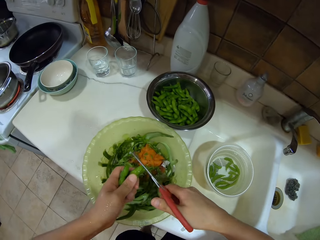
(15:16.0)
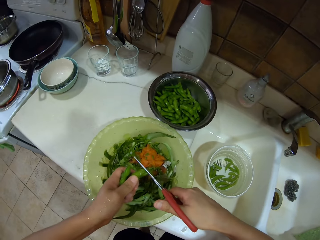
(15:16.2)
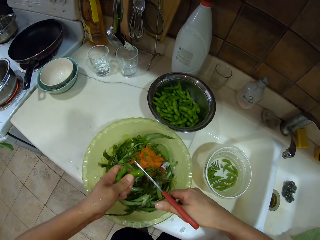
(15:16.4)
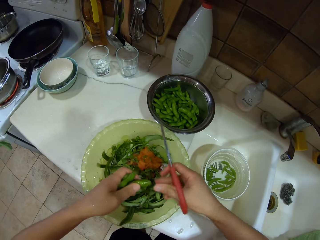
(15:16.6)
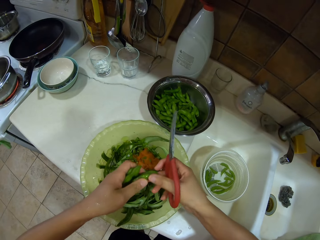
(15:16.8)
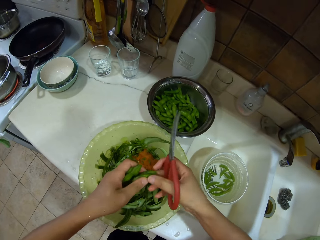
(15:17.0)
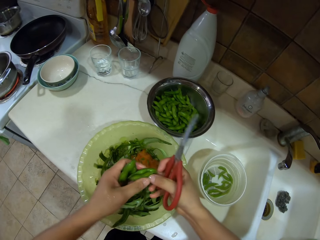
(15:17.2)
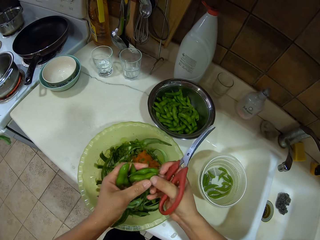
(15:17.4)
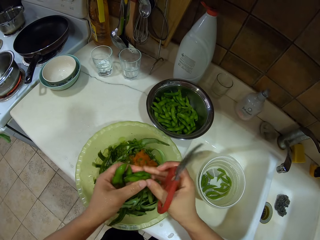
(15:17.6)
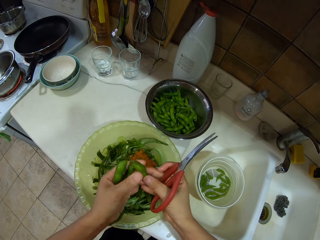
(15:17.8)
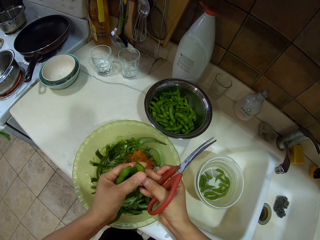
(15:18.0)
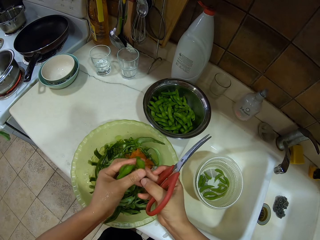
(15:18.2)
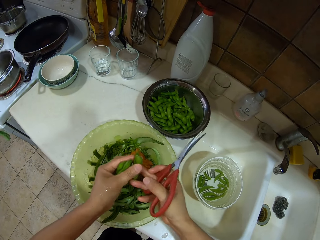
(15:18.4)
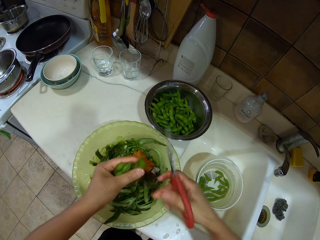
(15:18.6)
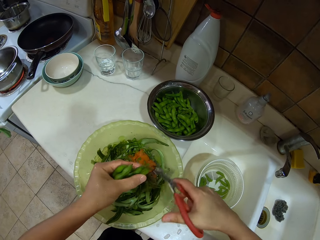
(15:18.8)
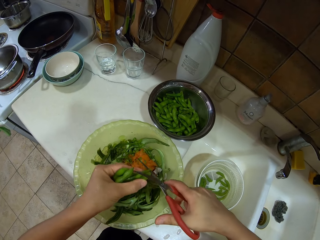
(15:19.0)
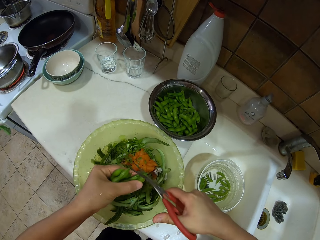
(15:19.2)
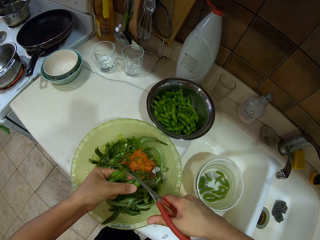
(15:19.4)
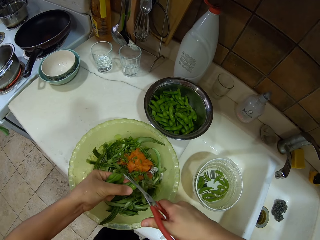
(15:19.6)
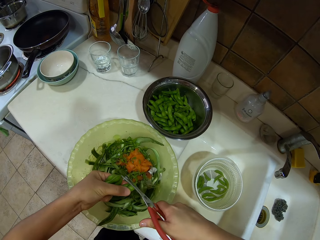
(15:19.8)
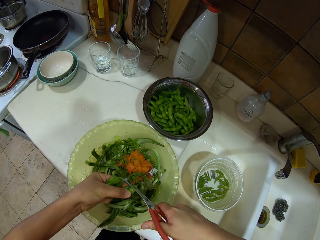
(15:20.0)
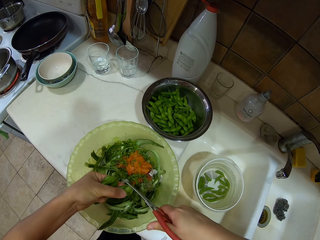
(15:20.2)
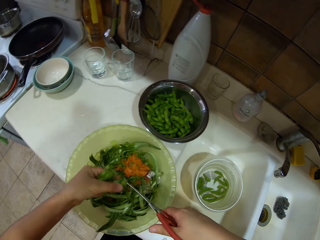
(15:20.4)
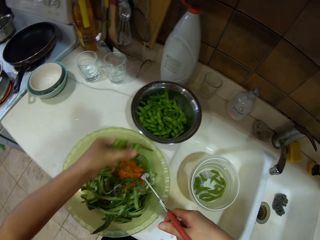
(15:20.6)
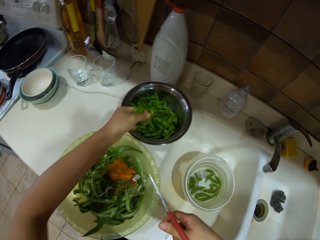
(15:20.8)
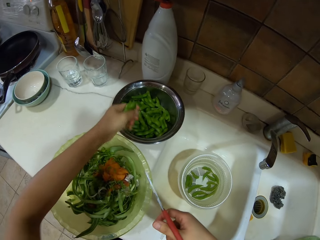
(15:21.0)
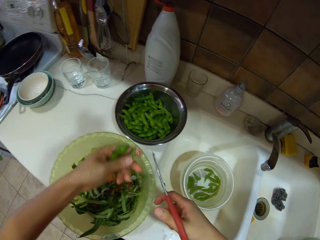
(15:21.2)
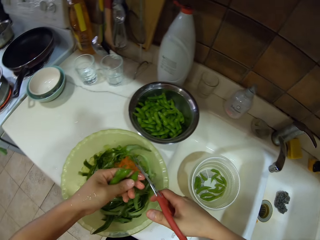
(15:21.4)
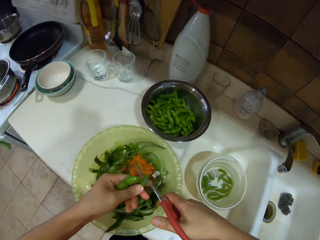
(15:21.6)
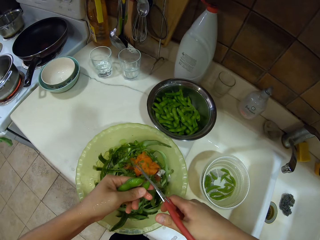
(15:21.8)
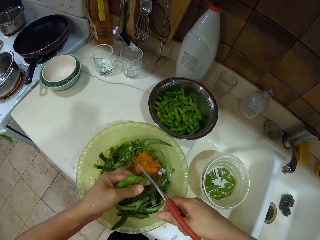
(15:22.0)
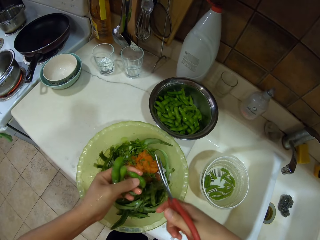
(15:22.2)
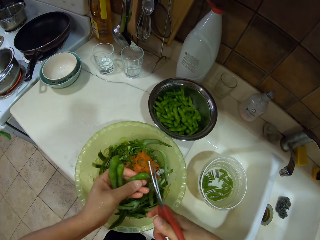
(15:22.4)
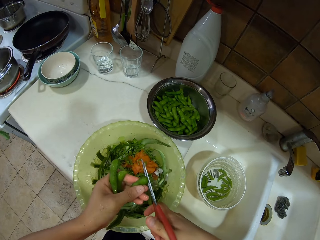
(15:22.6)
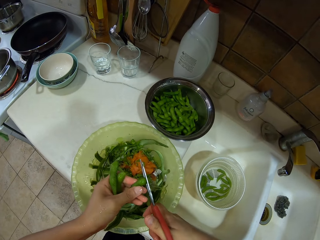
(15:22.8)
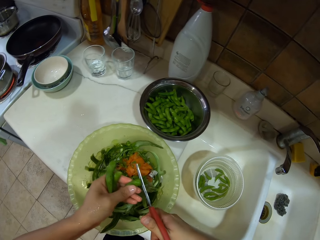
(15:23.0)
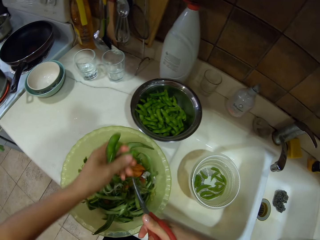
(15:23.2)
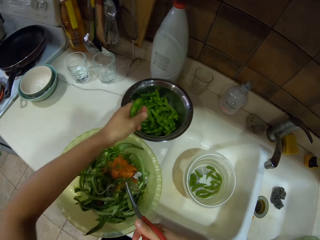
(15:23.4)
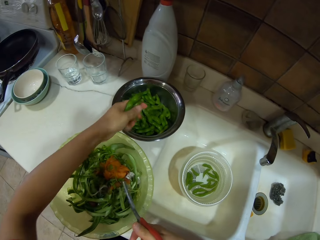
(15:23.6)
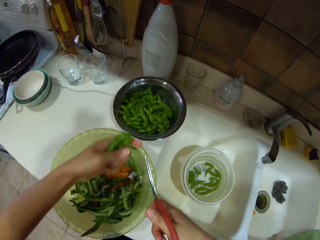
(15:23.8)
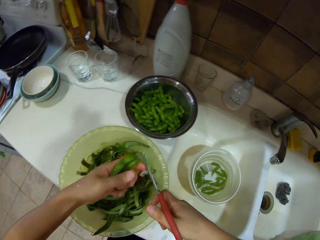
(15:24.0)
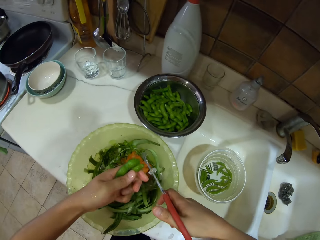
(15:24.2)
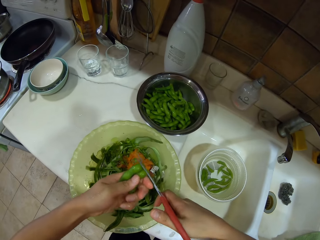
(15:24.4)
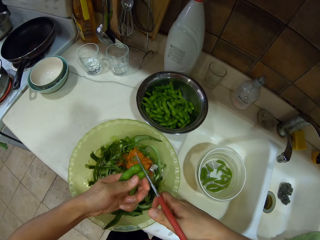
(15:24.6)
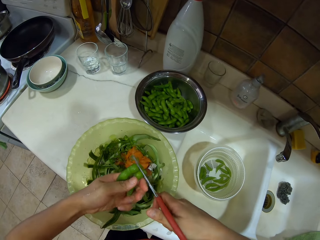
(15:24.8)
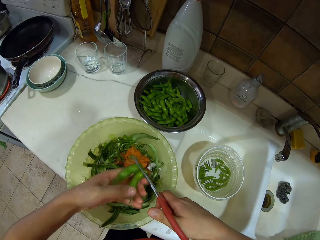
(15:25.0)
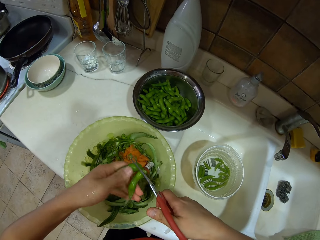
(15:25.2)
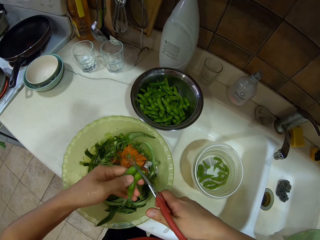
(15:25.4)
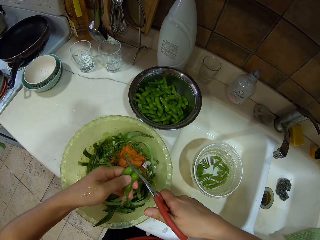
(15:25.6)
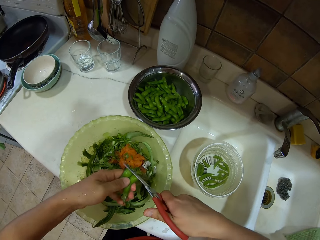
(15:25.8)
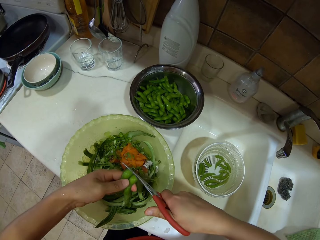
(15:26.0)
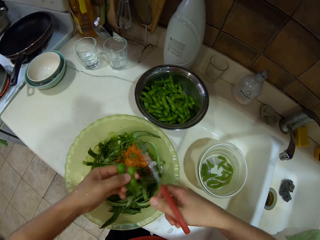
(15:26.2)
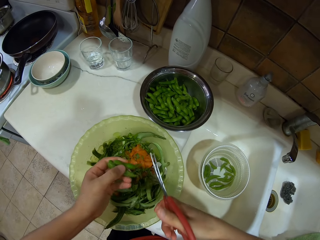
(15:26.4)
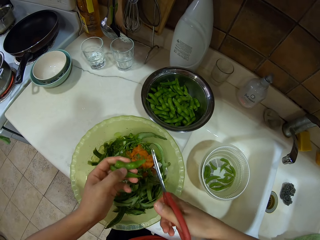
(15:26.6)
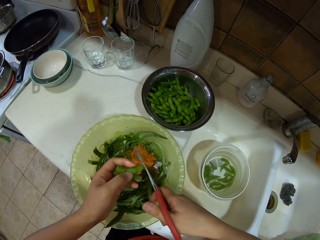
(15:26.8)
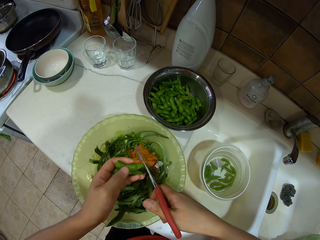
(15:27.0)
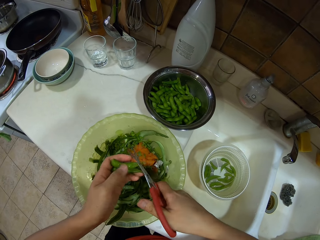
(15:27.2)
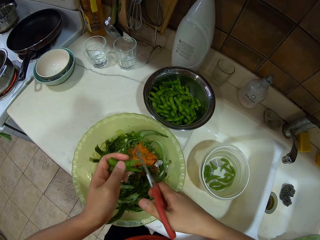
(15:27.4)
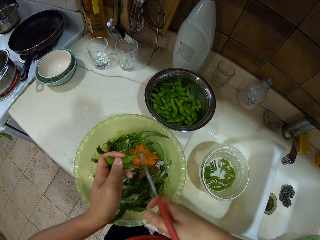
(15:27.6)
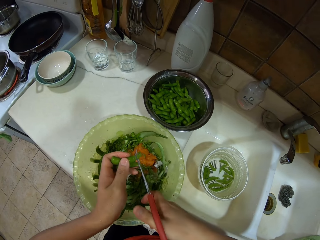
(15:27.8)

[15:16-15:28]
The camera wearer cuts the lower parts of the green peas with the kitchen scissors. They put the green peas in the bowl. They cut the vegetable with the kitchen scissors. They put the vegetables in the bowl. They cut the vegetable with the kitchen scissors.

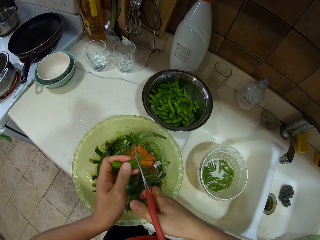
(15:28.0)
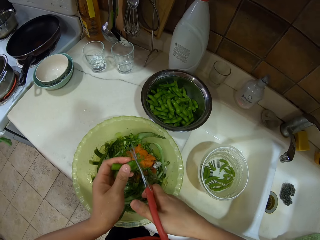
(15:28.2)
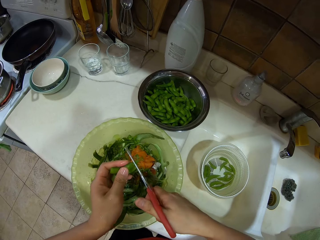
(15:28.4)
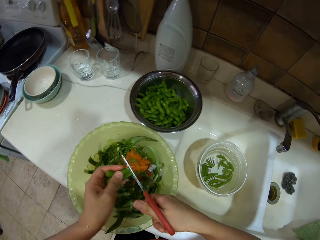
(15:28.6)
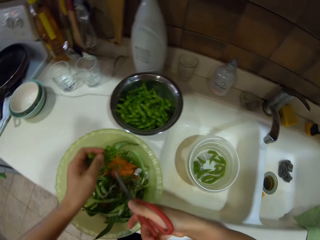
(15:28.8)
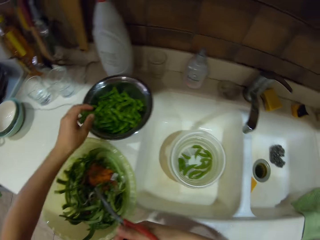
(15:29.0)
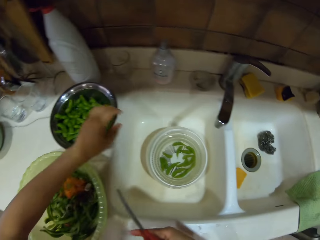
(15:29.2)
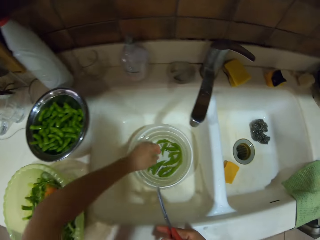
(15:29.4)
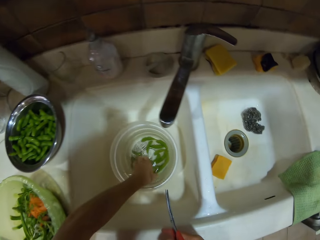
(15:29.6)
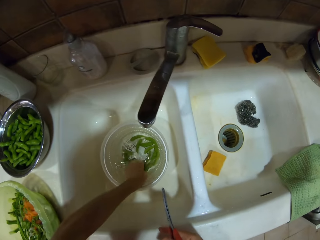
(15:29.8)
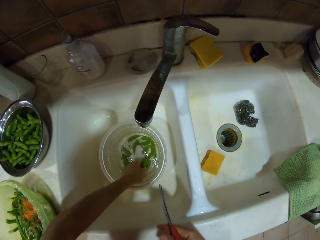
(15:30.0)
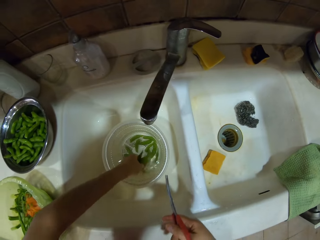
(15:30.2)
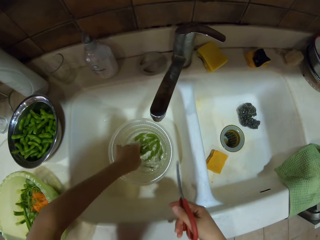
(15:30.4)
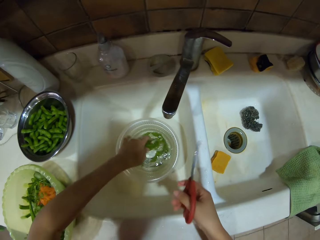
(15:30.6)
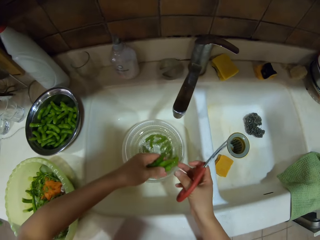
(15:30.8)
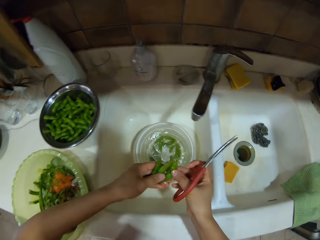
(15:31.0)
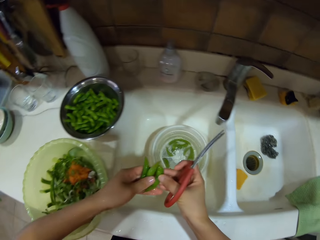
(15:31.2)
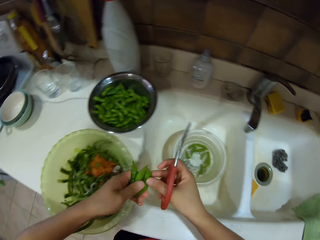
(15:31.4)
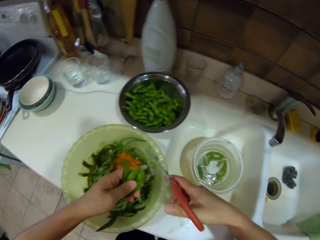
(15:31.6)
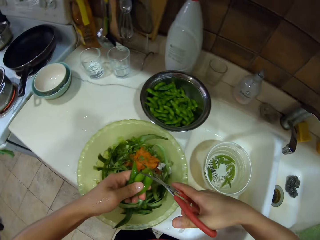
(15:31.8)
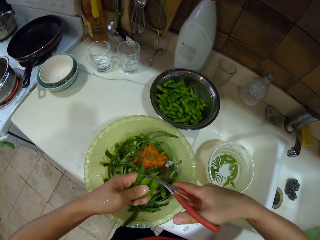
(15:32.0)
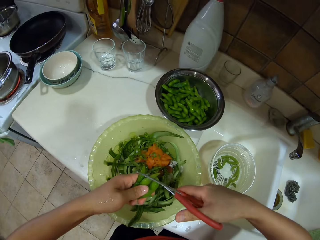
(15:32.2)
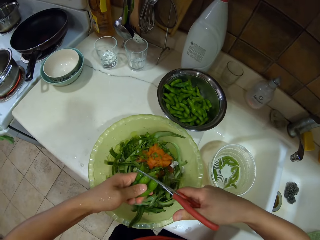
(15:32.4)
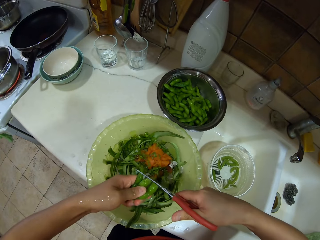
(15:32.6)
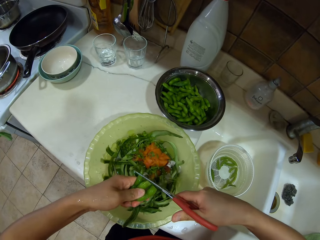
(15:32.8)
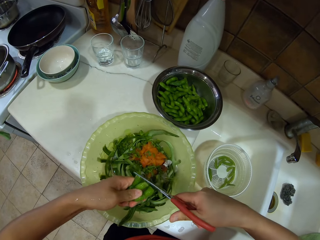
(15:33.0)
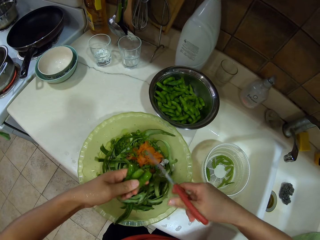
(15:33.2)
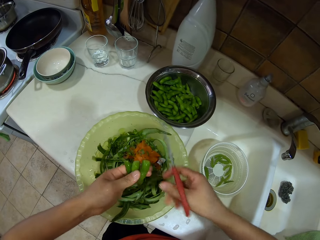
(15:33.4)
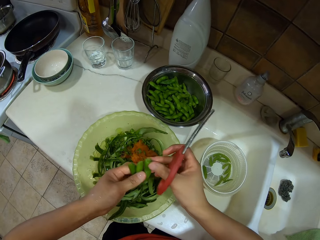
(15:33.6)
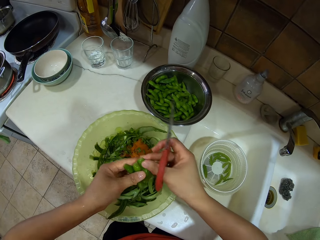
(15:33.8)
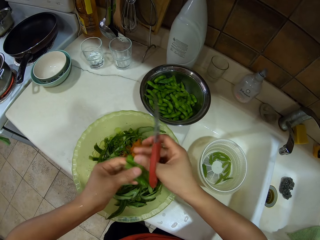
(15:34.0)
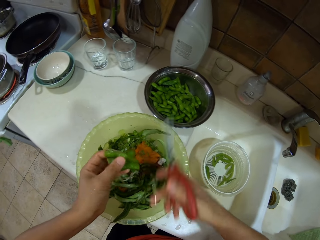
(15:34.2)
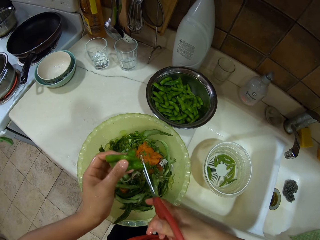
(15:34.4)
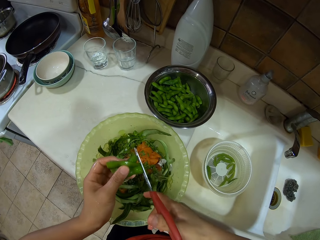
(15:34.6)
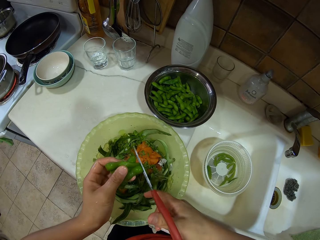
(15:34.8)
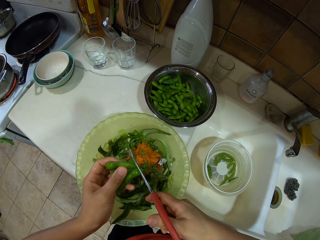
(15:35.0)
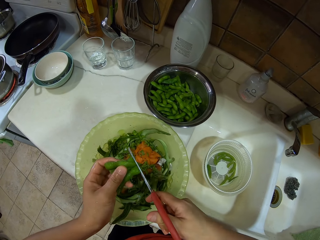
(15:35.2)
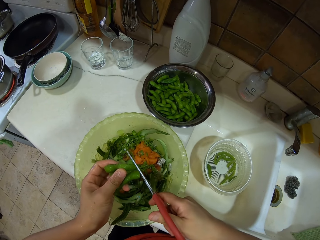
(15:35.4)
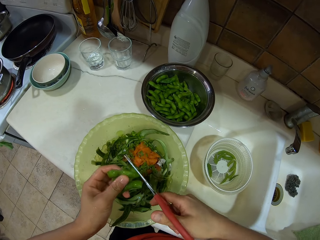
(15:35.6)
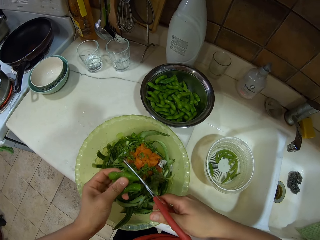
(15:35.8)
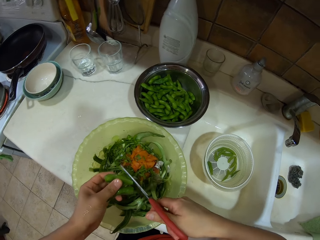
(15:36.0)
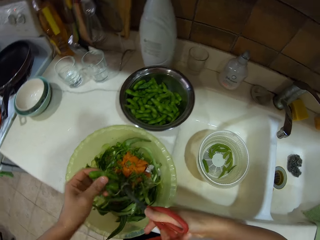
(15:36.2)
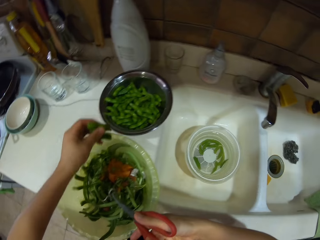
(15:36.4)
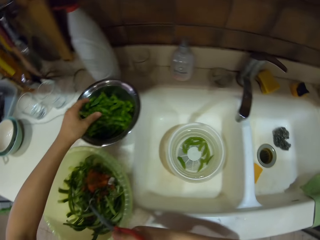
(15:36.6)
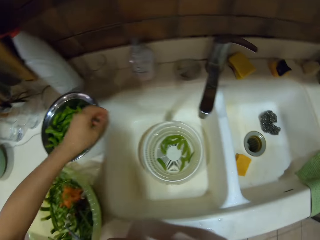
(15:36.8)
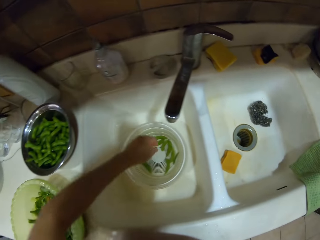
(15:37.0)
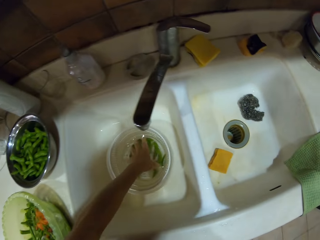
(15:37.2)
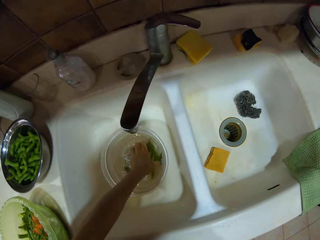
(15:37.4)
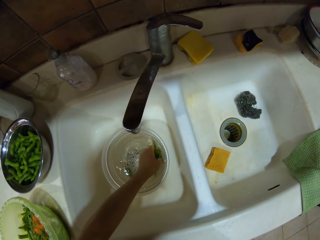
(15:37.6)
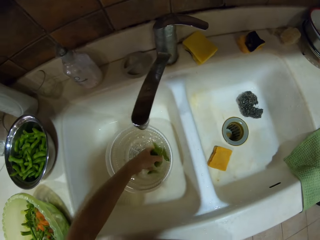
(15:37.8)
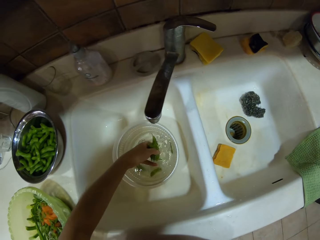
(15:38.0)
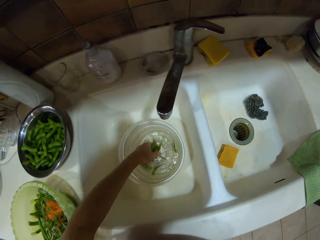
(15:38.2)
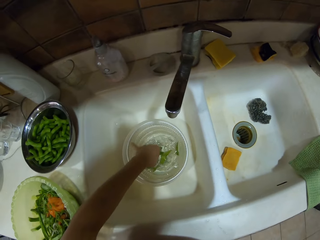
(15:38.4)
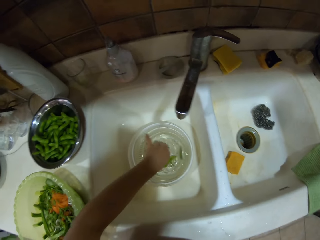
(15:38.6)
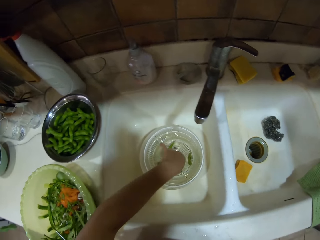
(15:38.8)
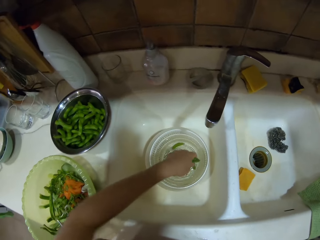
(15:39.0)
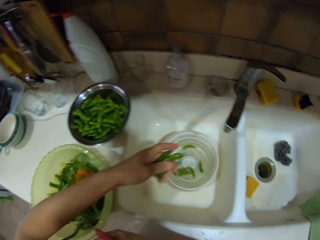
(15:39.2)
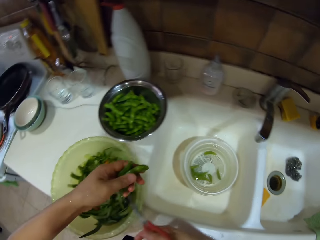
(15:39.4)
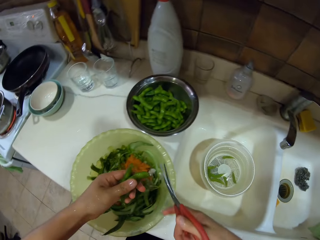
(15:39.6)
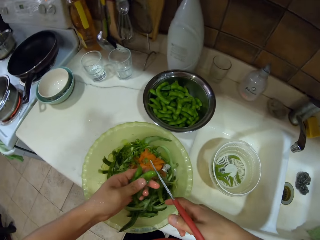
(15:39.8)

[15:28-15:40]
The camera wearer puts the vegetables in a bowl. They pick the green peas in water in the bowl. They cut the lower parts of the green peas with the kitchen scissors. They put the green peas in the bowl. They pick the green peas in water in the bowl.
